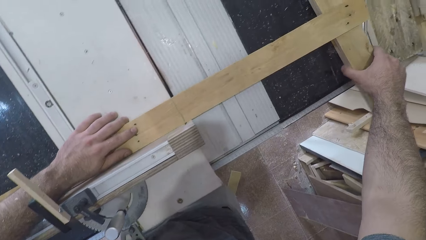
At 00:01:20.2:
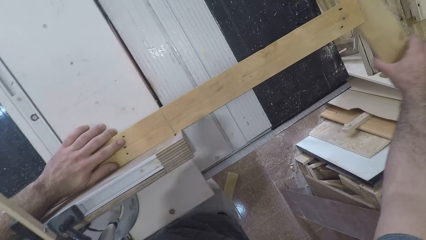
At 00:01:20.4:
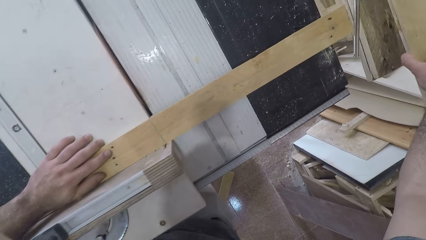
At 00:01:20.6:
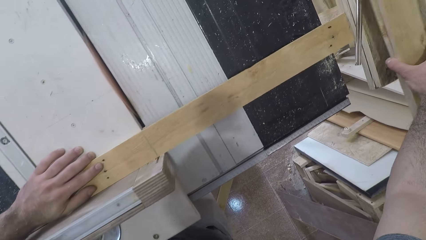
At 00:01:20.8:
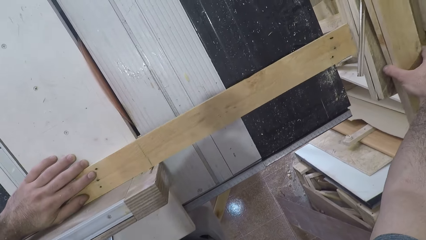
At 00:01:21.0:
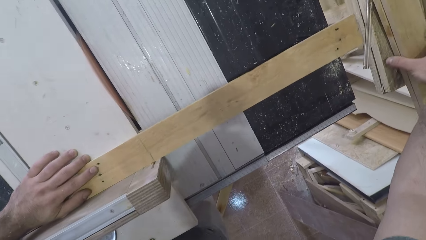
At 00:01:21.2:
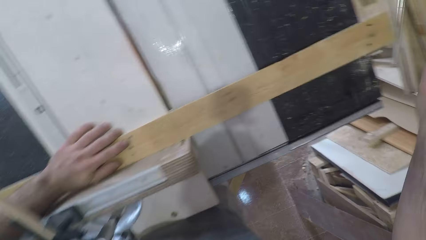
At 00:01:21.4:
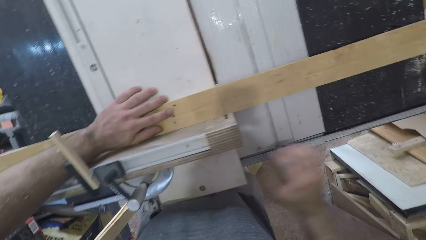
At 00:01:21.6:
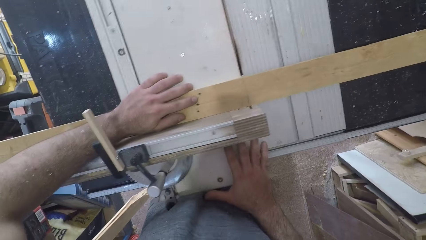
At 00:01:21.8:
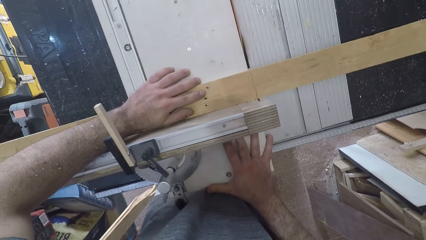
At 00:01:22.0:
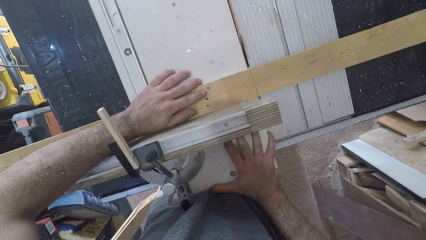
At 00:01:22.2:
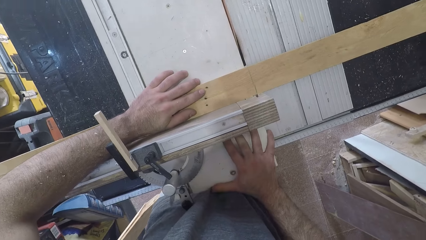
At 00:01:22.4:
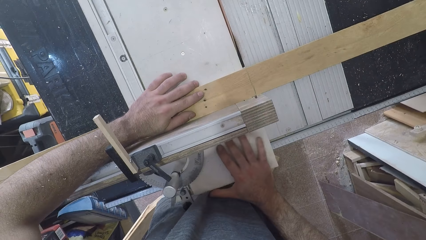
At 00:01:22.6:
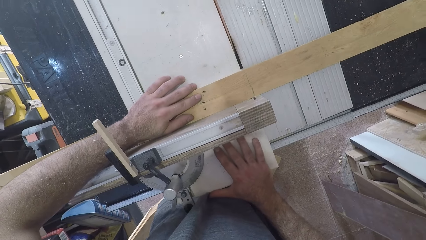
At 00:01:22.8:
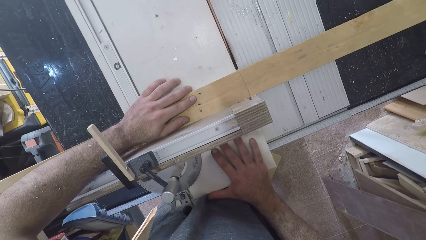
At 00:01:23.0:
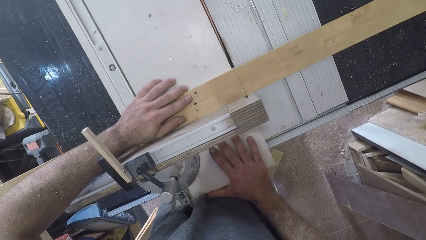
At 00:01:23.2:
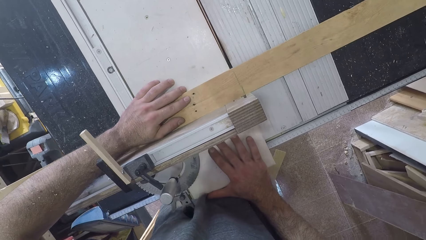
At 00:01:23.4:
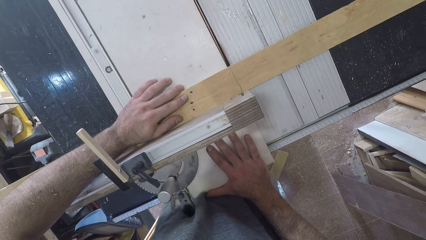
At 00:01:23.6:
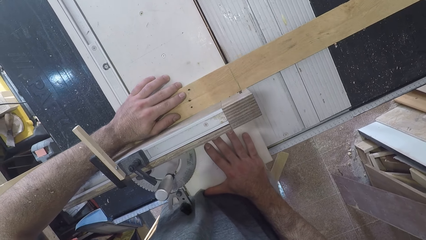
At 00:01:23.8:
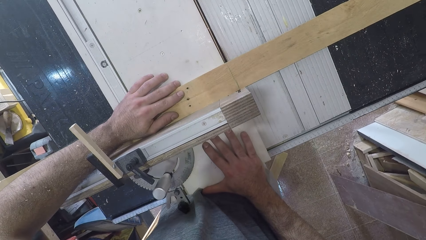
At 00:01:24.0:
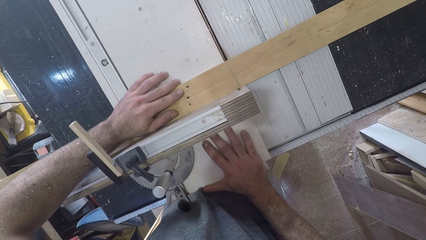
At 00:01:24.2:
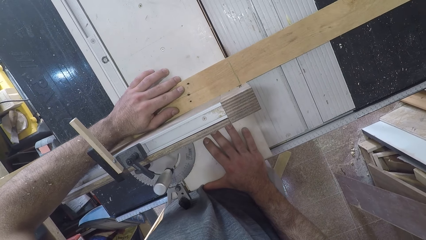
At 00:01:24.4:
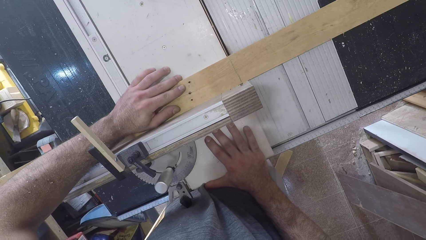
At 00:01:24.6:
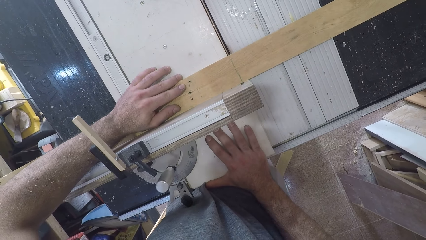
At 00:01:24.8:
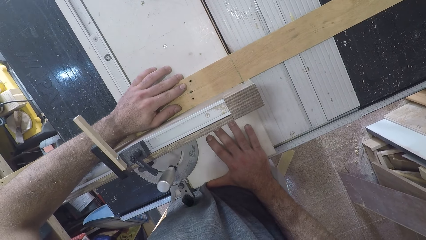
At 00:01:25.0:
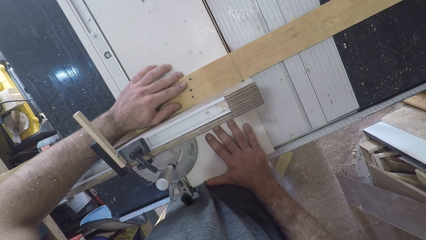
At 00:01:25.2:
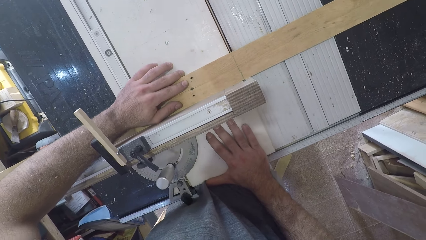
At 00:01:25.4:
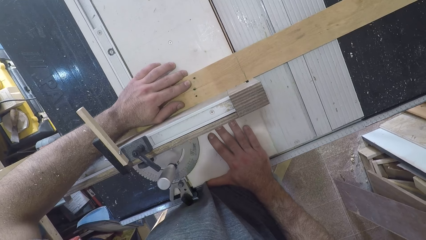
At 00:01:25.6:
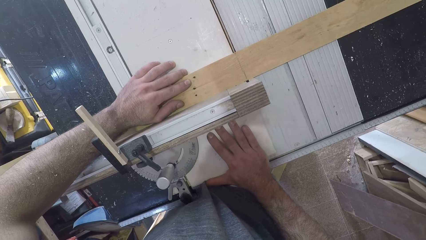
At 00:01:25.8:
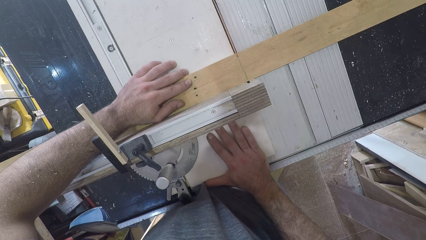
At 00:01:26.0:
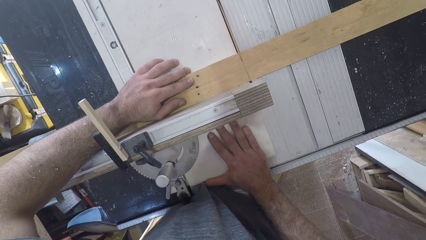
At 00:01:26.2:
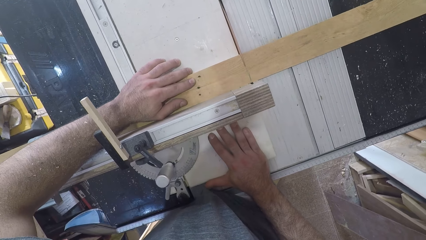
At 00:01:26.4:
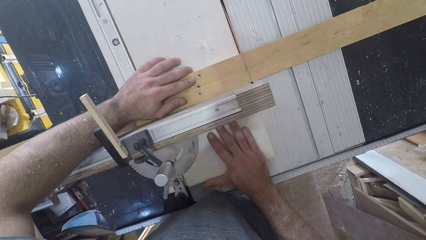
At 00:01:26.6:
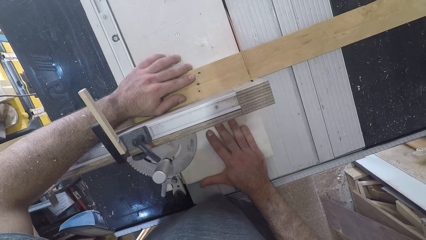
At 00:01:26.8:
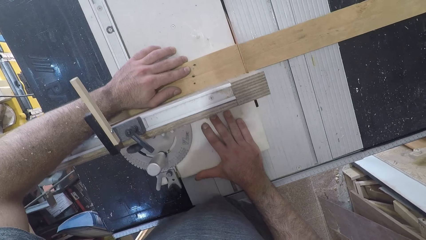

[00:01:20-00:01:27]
The camera wearer removes pieces of wood on the table saw with his right hand. He puts the blocks of wood on the workbench. He cuts the piece of wood with the table saw.

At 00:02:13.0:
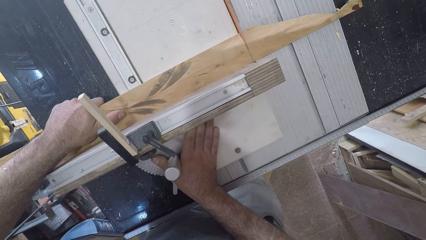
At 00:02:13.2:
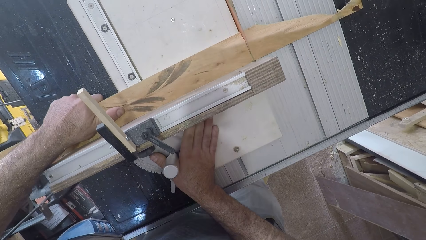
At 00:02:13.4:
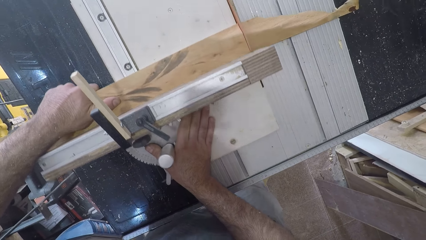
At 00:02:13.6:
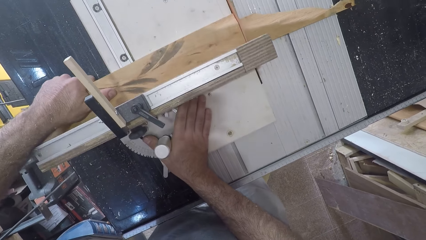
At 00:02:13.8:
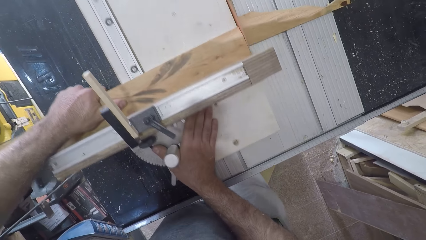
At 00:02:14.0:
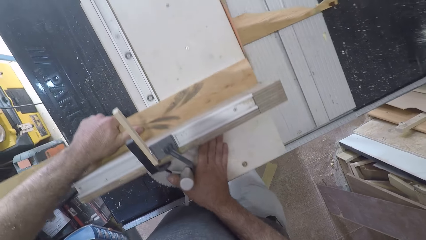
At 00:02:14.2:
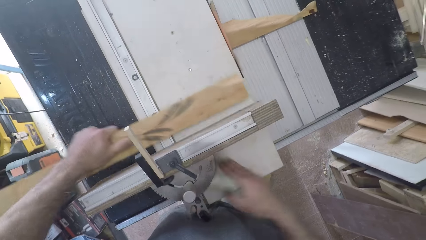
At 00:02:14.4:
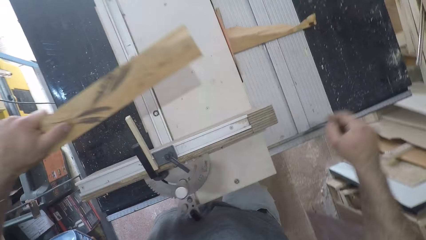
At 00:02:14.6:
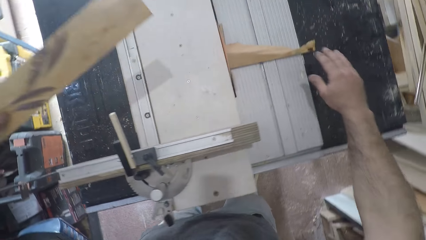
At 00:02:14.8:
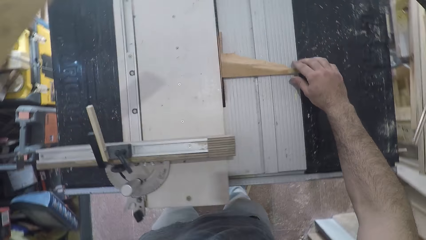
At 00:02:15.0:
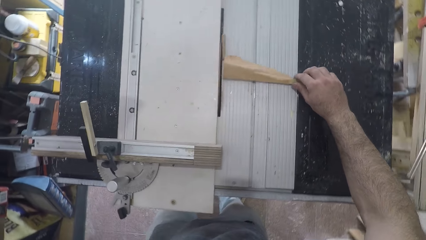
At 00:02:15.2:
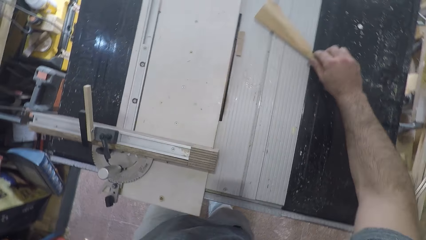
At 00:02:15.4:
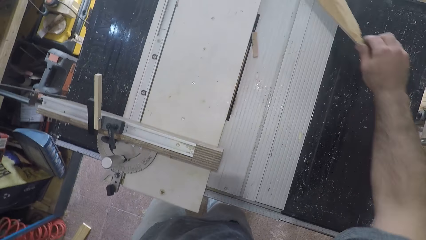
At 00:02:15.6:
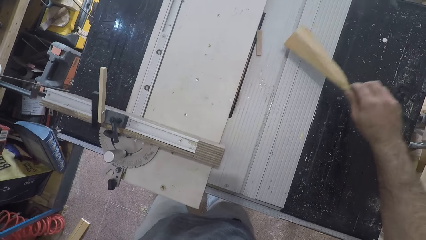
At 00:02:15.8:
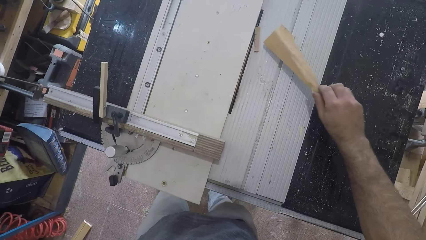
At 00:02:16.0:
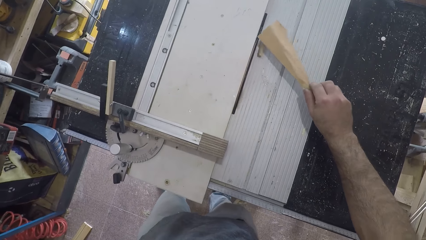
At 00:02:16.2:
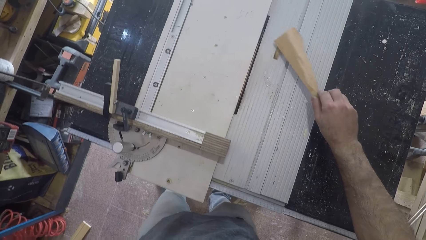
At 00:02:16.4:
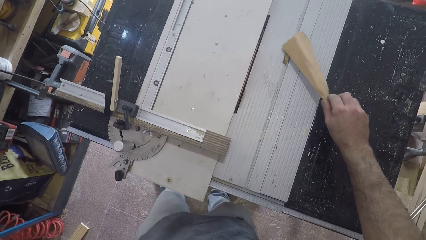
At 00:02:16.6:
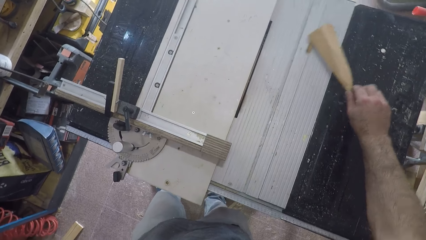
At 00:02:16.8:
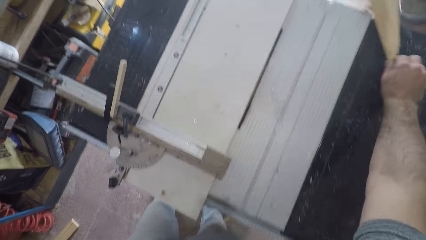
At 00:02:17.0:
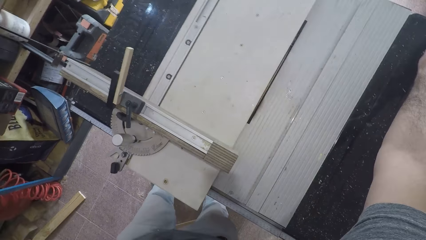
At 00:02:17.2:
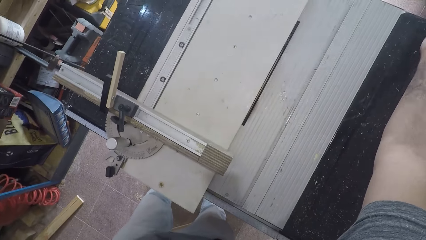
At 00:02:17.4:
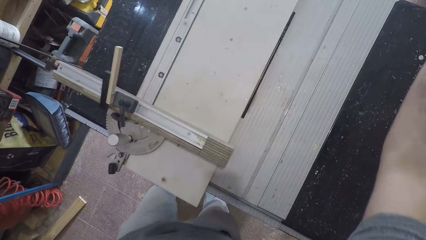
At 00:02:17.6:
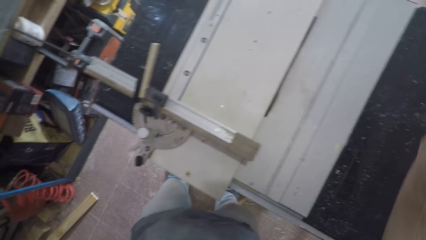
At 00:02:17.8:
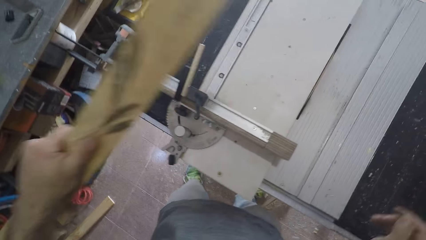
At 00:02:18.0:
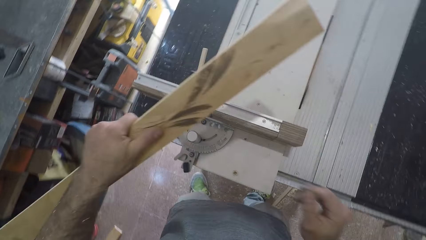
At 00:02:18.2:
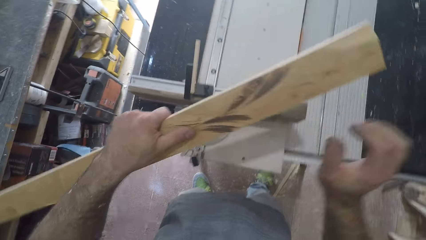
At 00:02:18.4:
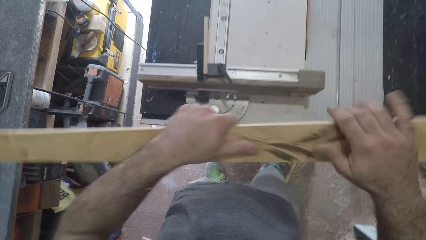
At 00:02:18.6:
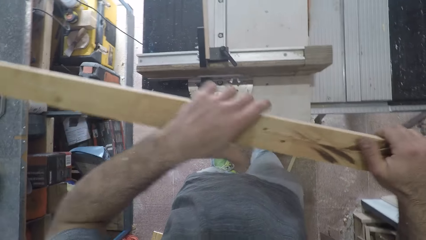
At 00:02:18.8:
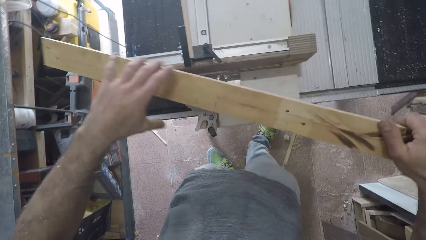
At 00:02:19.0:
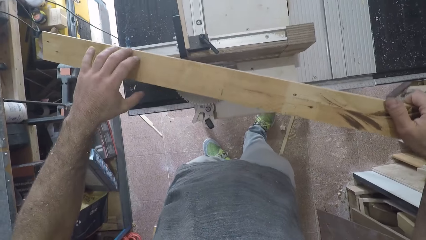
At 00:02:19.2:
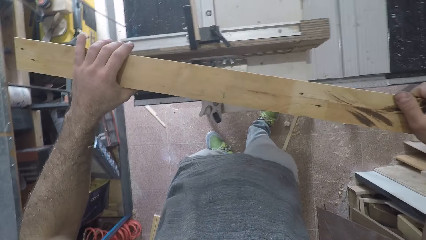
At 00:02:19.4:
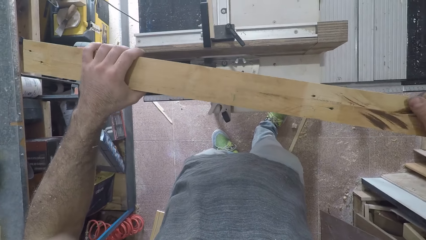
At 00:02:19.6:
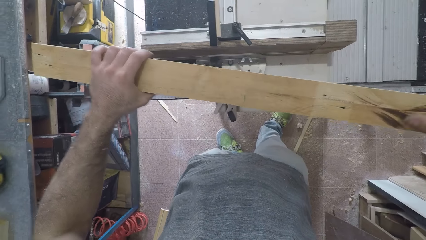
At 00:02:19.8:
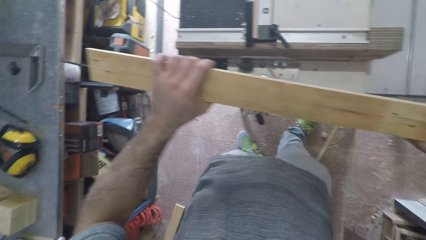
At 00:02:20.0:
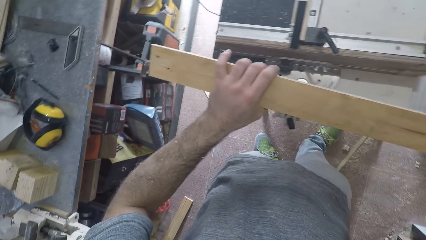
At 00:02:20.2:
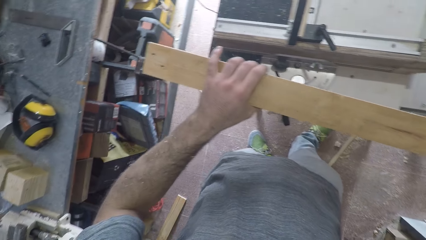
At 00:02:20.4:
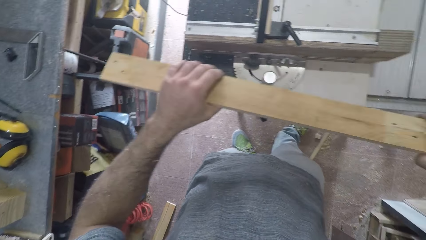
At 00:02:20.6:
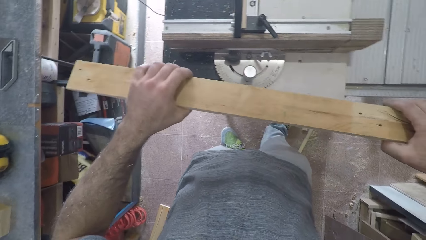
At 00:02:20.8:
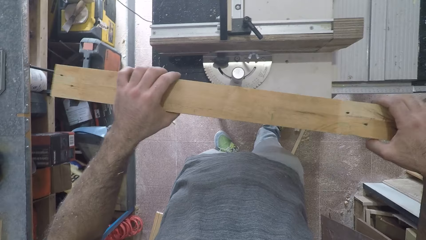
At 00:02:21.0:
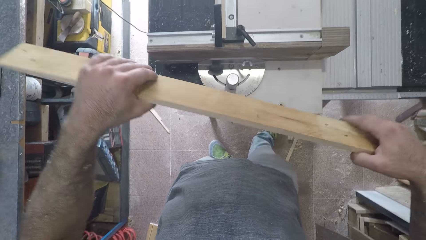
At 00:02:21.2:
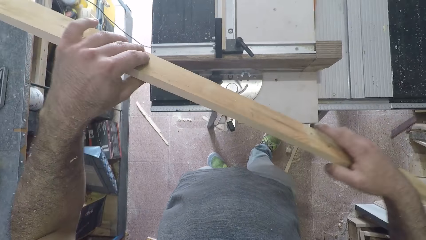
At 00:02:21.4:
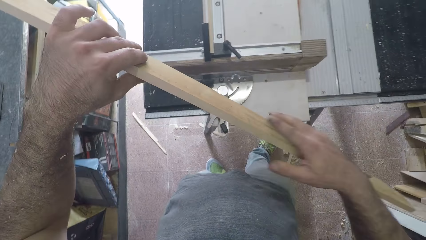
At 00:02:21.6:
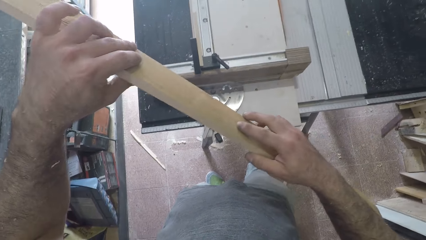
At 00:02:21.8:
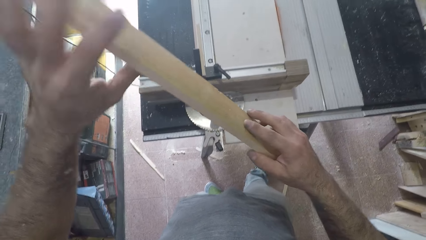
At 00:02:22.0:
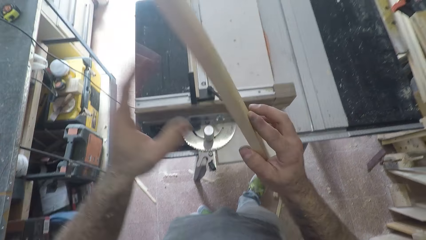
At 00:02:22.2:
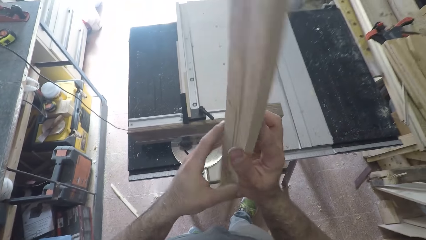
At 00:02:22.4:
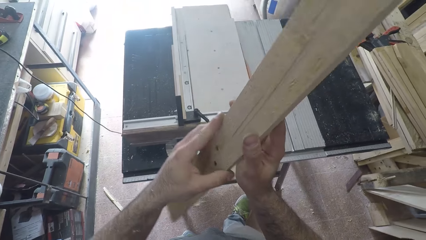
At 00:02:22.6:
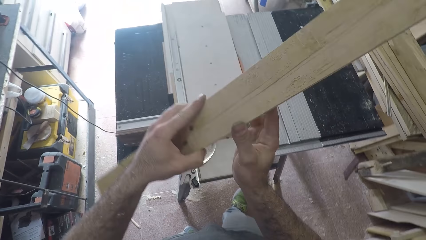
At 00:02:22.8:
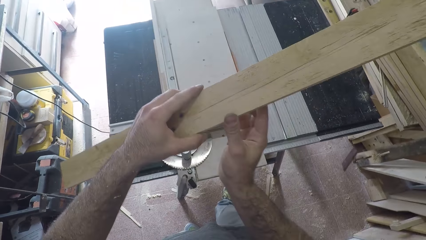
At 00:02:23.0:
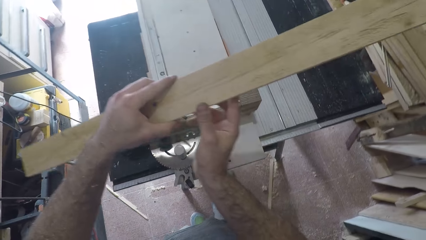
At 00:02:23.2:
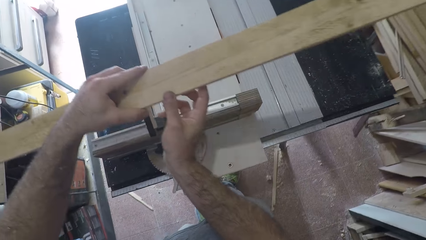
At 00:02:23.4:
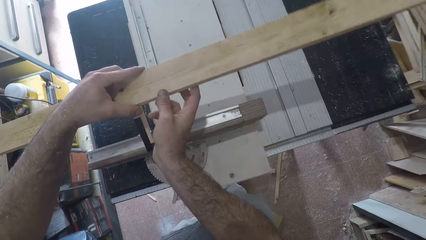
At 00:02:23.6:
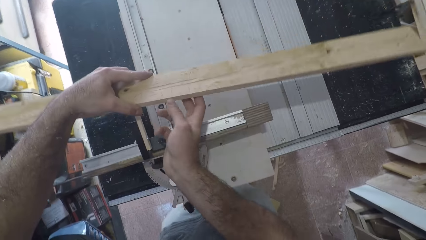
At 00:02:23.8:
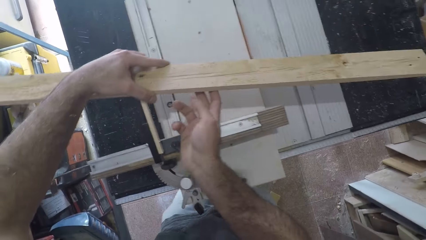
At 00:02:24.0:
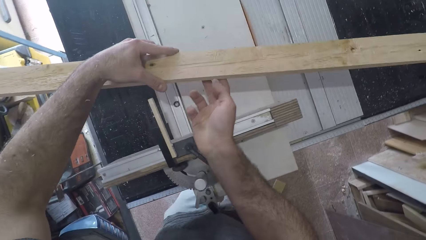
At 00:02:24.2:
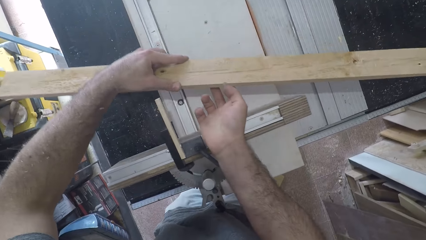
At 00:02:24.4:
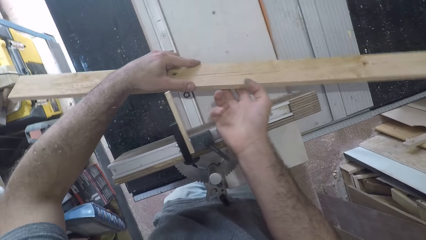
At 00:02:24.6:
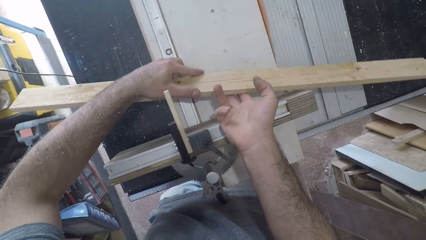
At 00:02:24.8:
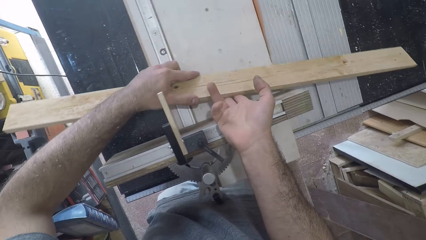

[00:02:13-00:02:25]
The camera wearer removes part of the piece of wood from the table saw with his left hand. He removes the pieces of wood with his right hand. He throws away a piece of wood. He flips a piece of wood. He repositions the piece of wood on the table saw with both hands.
